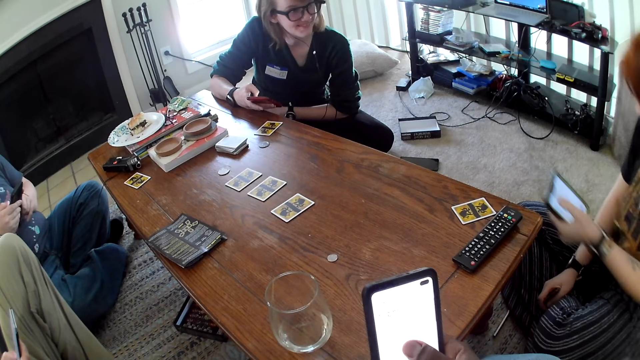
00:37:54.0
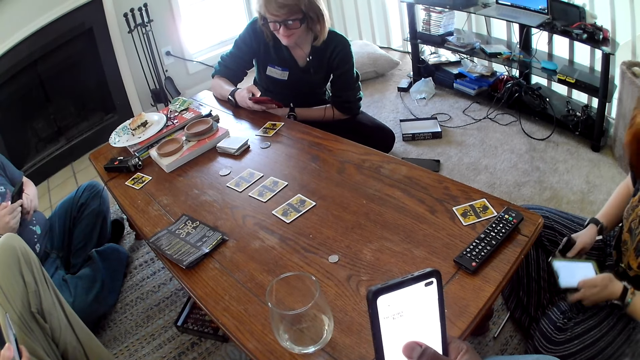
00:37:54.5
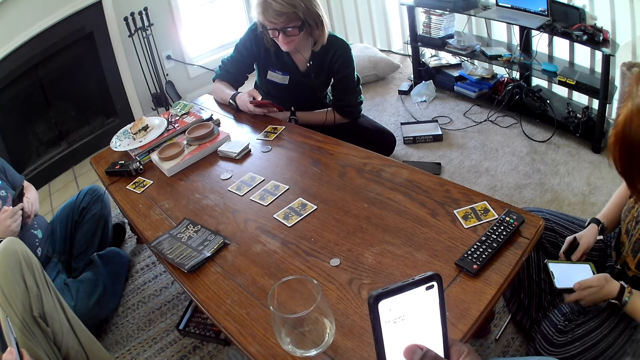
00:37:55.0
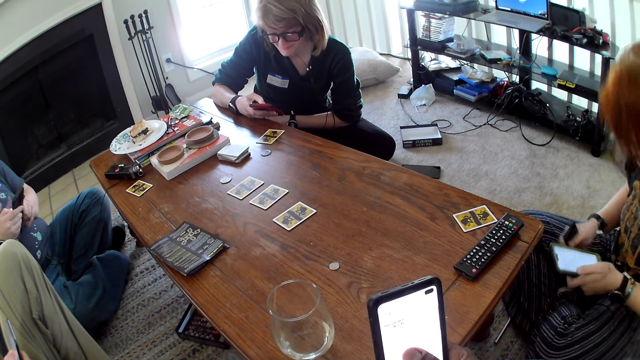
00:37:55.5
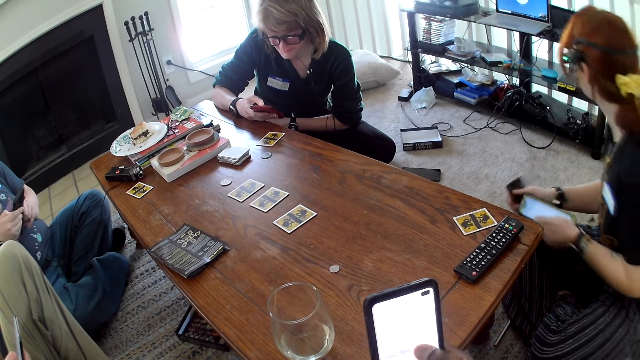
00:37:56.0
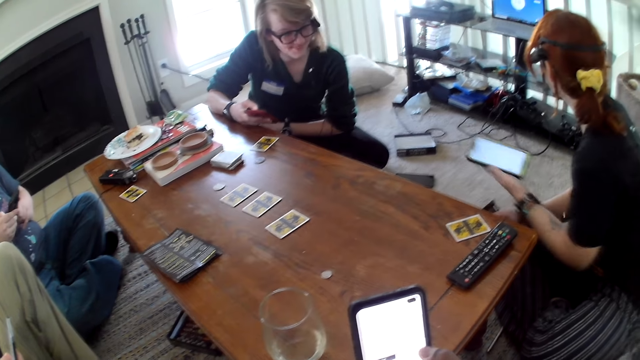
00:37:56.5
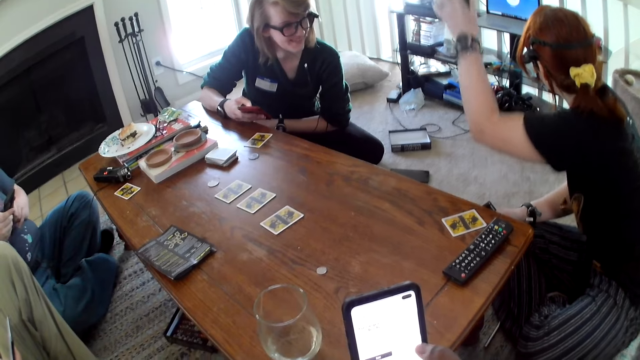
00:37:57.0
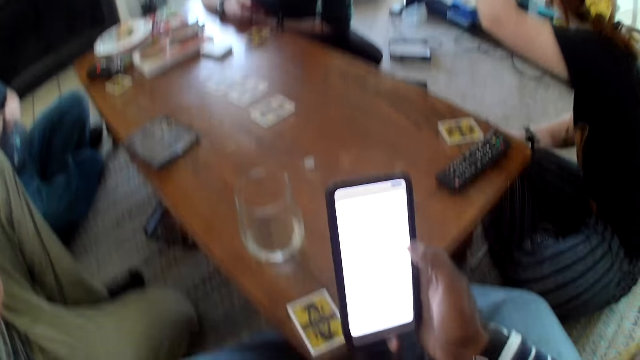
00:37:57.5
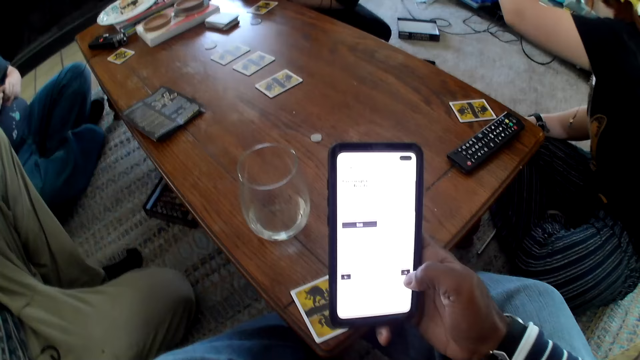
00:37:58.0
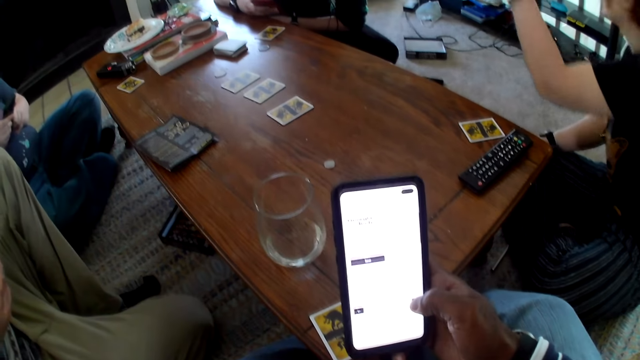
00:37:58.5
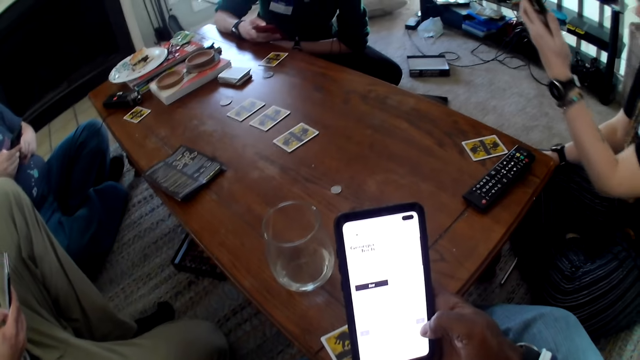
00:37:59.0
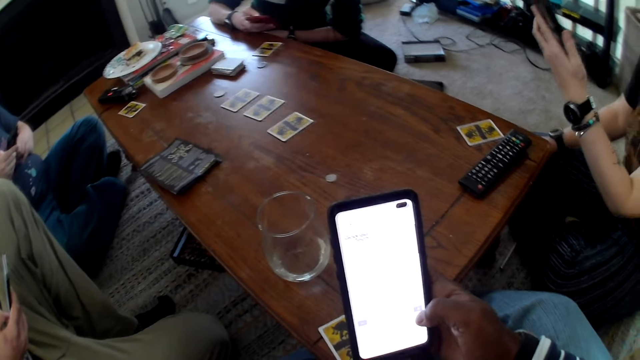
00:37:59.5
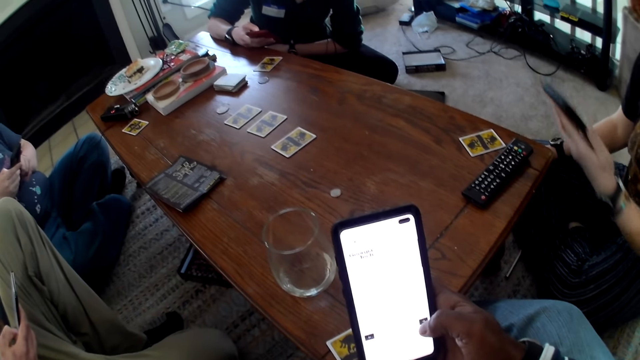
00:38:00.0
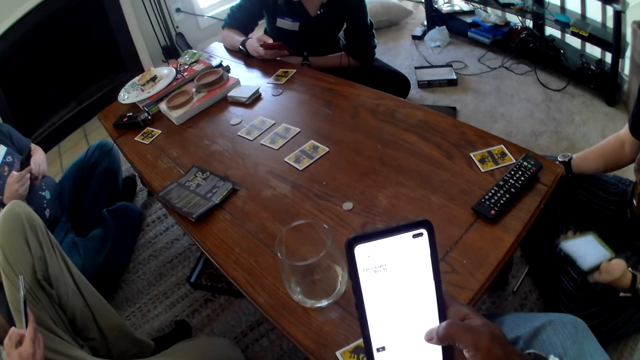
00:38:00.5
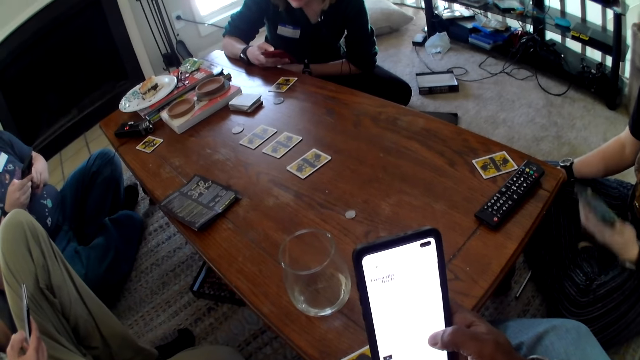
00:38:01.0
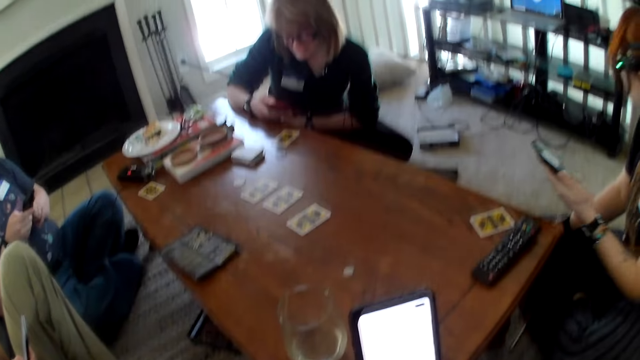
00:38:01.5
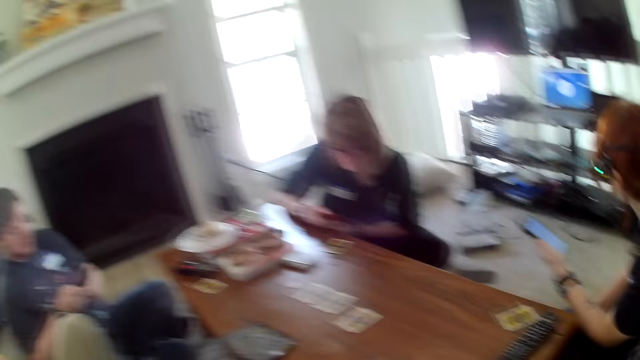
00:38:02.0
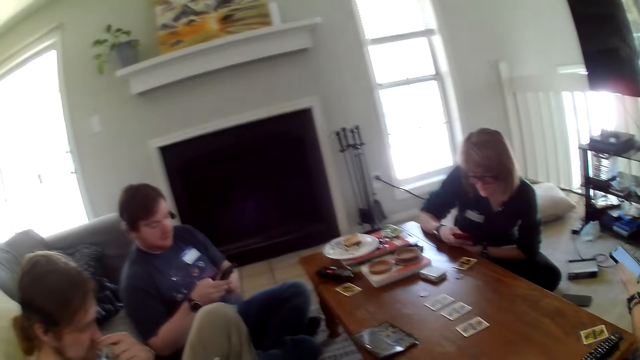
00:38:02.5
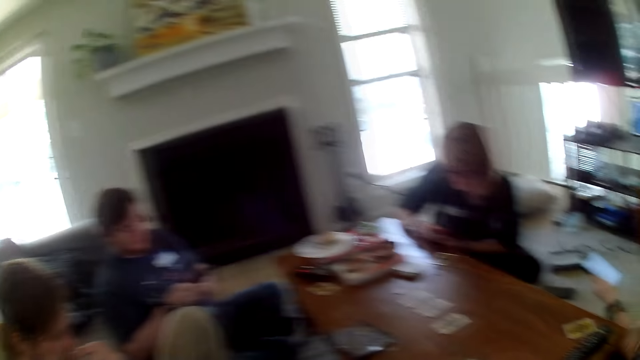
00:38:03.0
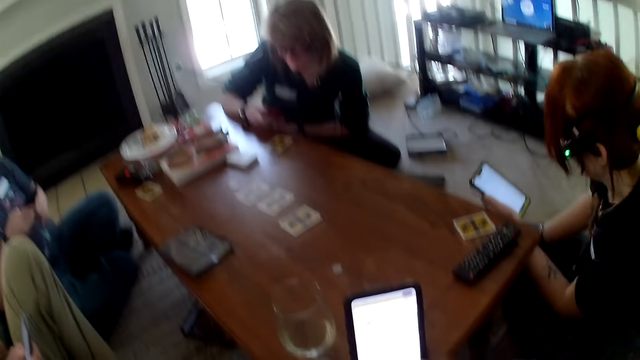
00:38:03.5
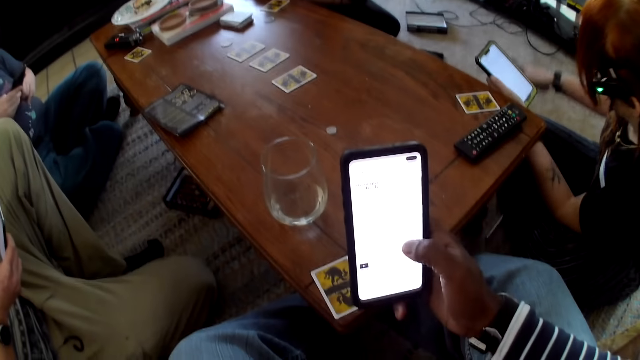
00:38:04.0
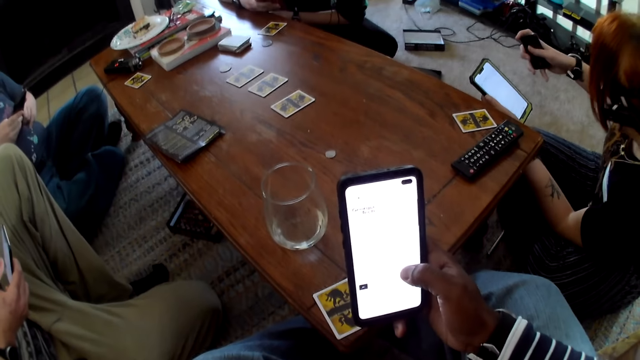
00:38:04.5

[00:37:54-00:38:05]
The camera wearer operates the phone.

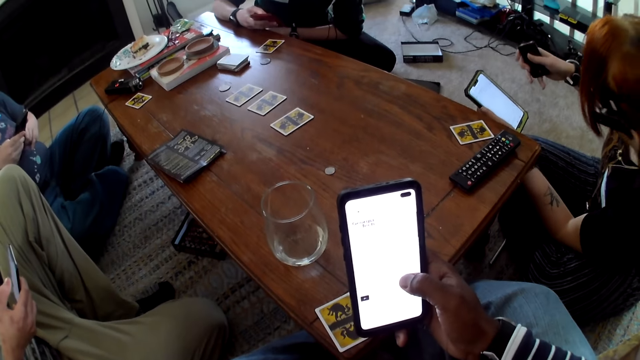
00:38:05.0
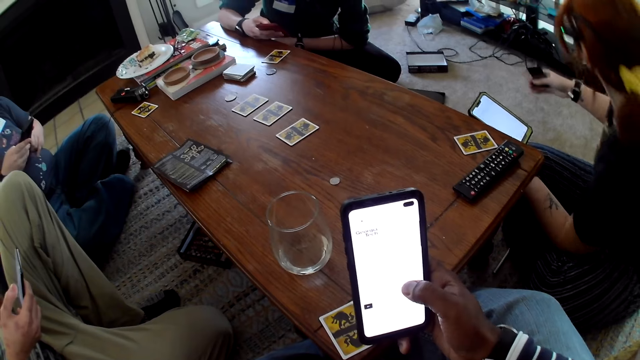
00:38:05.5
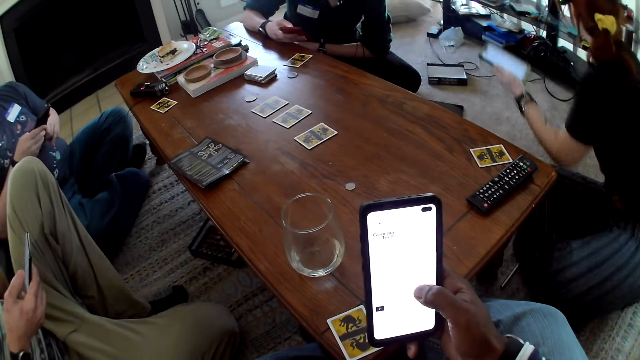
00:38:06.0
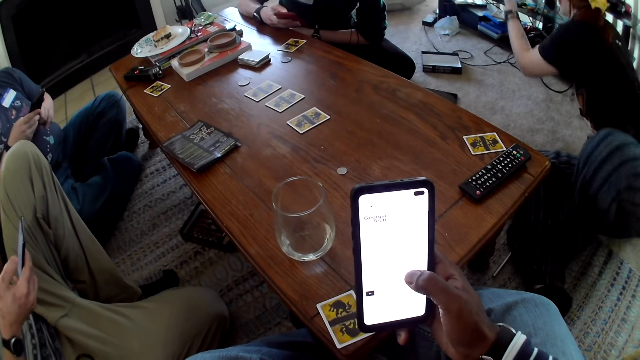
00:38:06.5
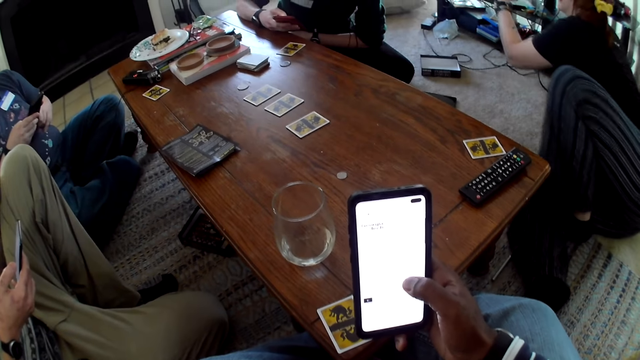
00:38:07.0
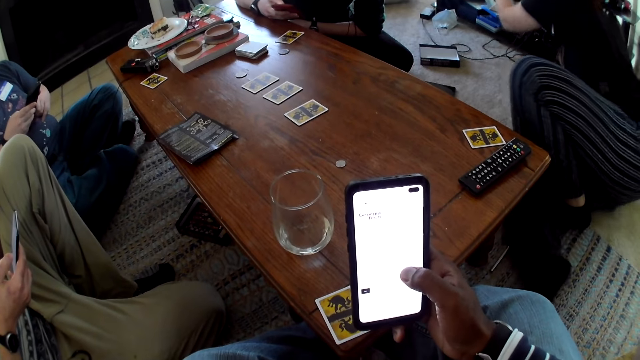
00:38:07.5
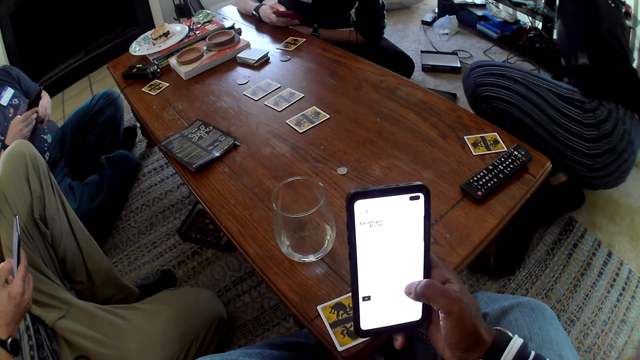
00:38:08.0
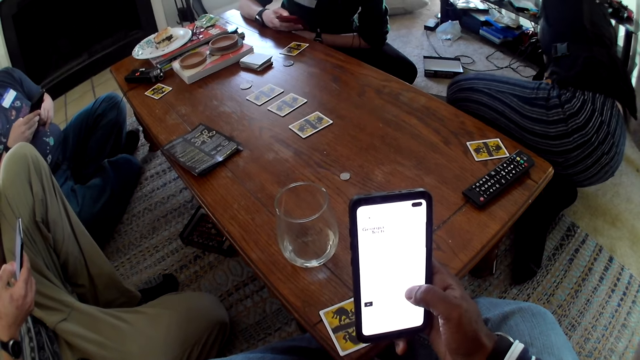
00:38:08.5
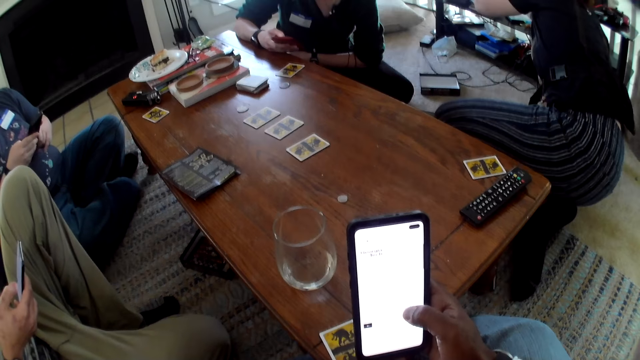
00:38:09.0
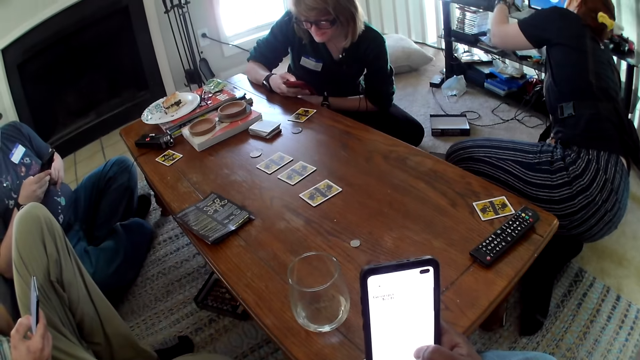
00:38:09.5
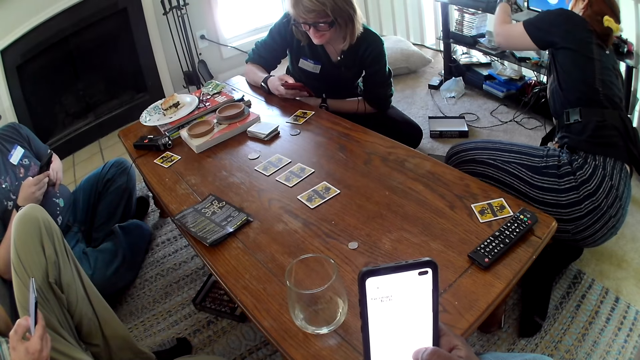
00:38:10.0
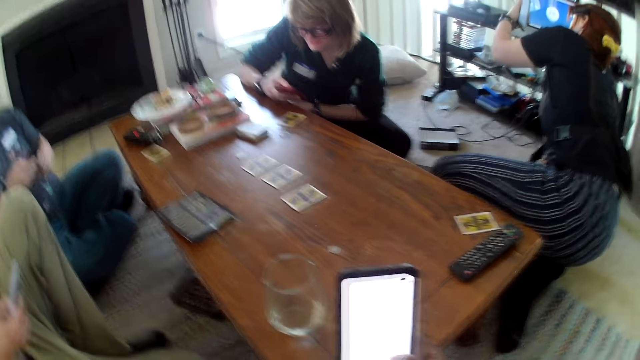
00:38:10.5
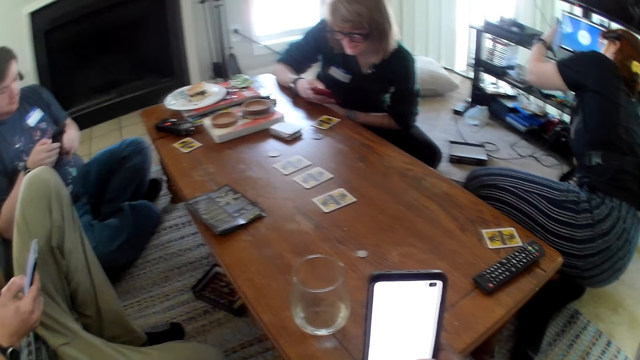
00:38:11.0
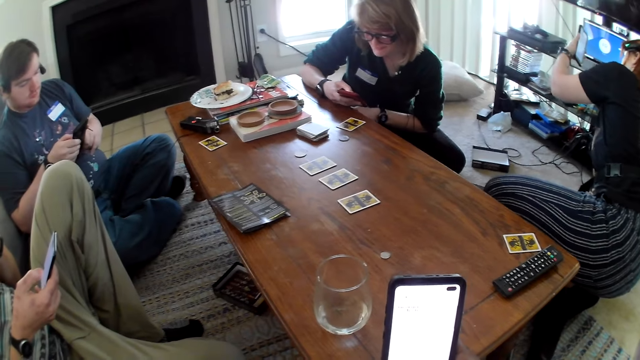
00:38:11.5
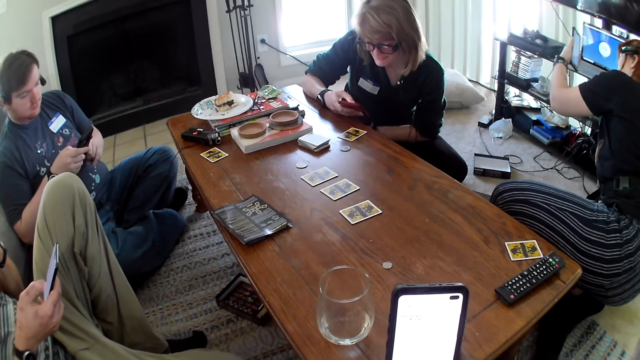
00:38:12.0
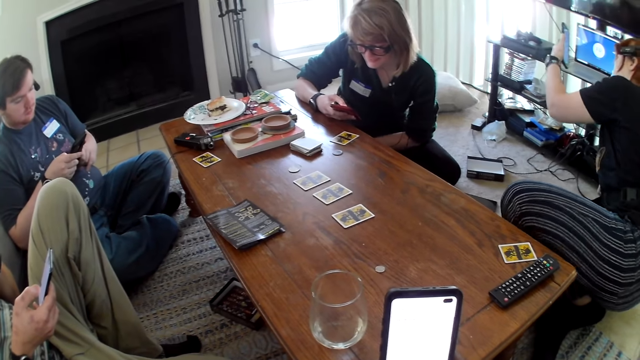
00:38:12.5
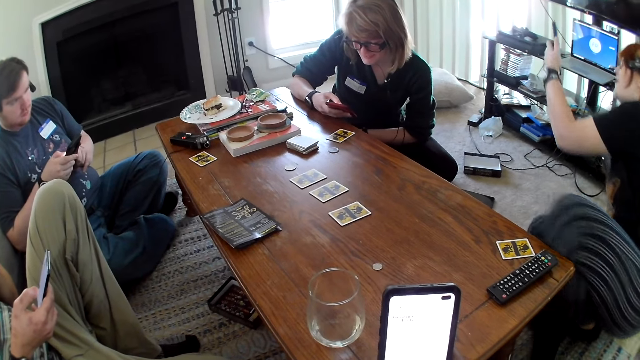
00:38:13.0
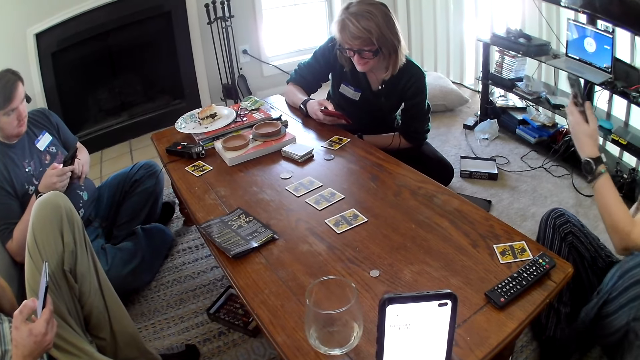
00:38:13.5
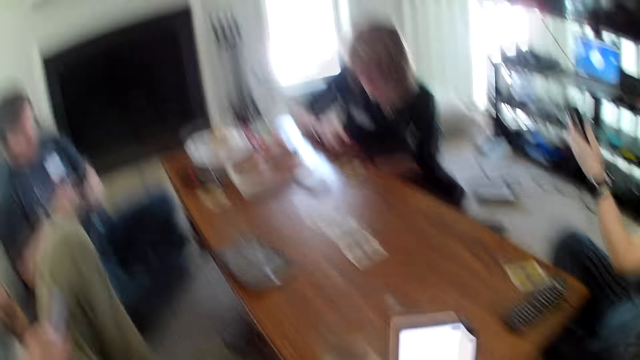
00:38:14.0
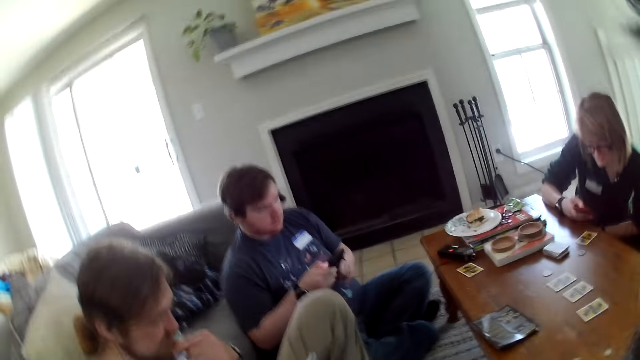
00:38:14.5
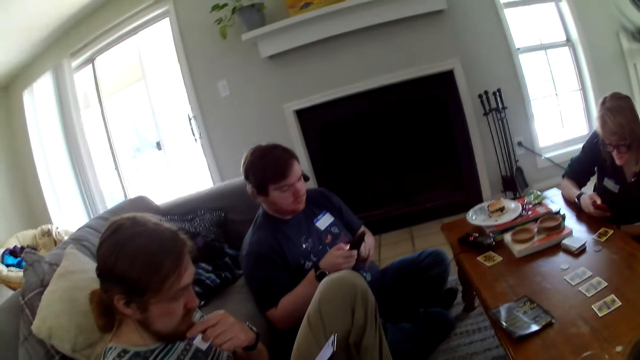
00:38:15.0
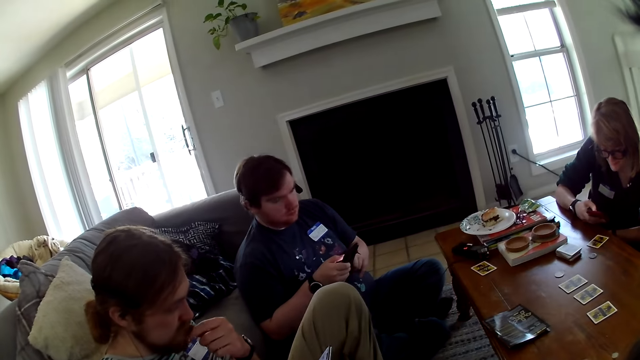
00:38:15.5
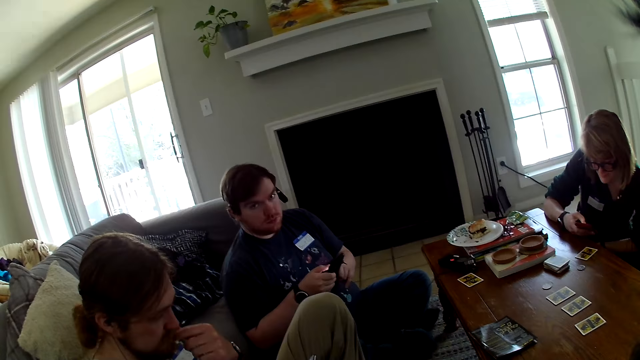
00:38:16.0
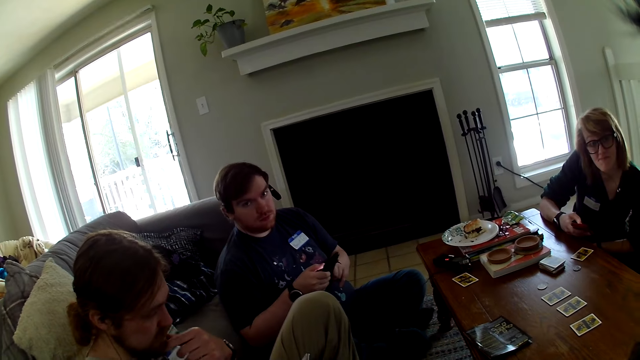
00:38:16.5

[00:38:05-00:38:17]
A woman moves.
